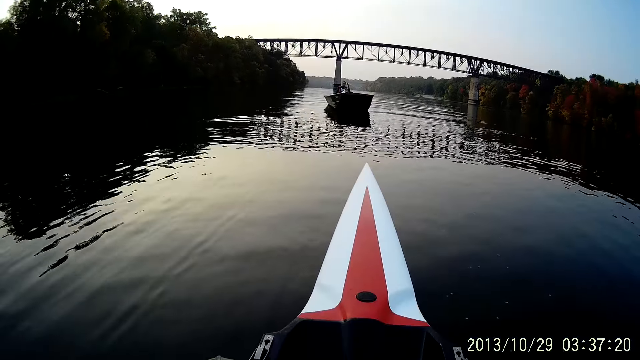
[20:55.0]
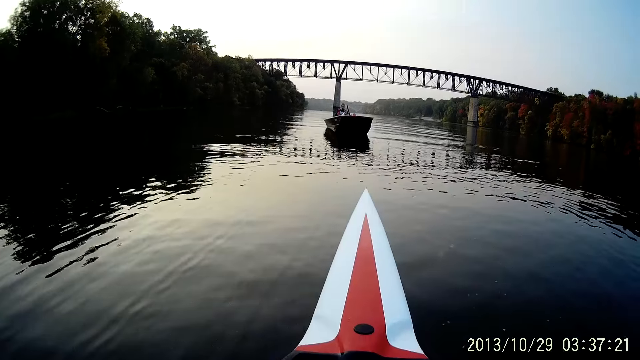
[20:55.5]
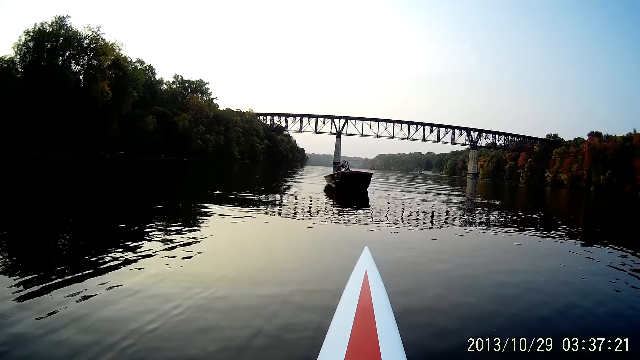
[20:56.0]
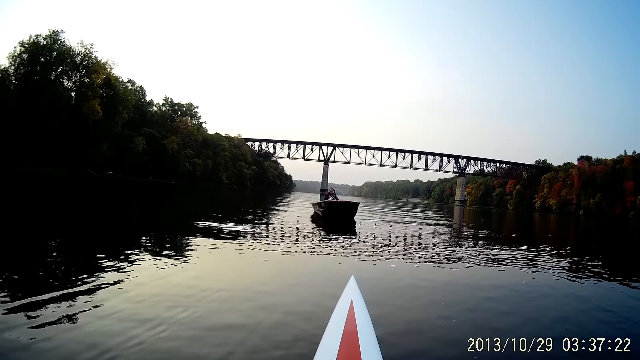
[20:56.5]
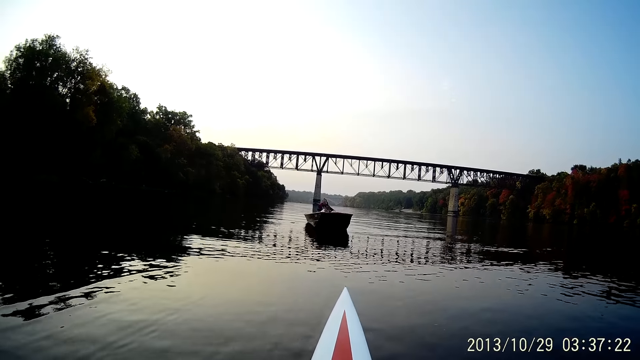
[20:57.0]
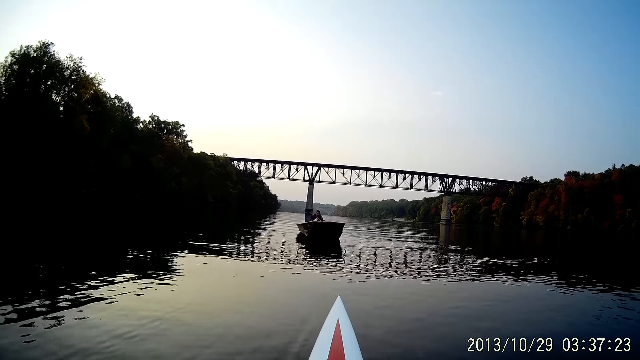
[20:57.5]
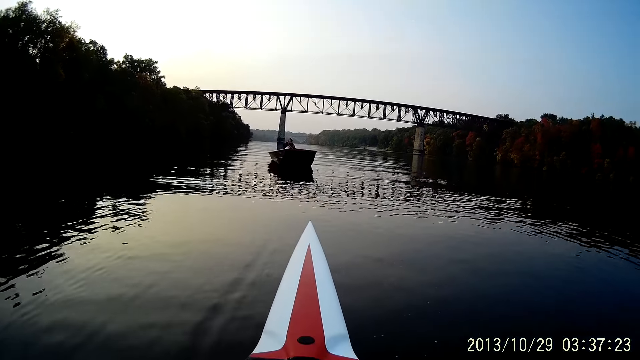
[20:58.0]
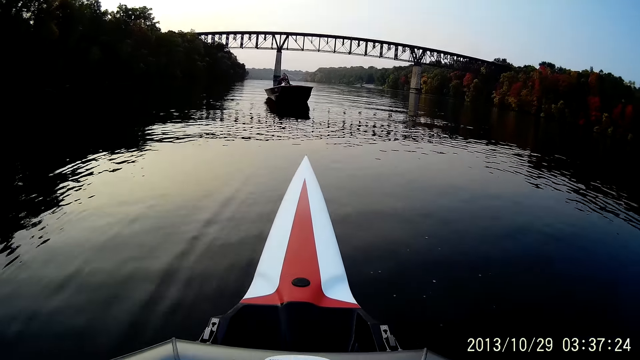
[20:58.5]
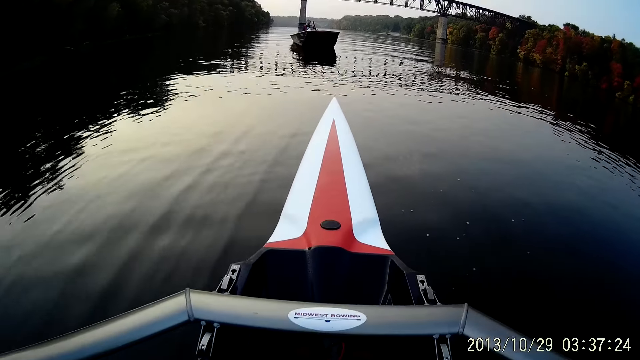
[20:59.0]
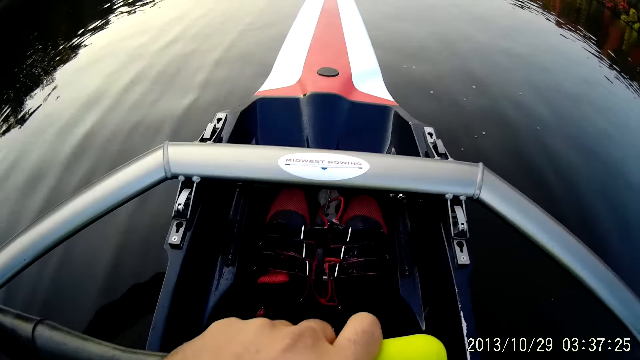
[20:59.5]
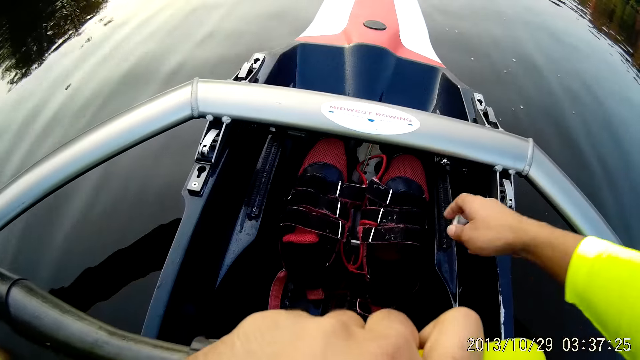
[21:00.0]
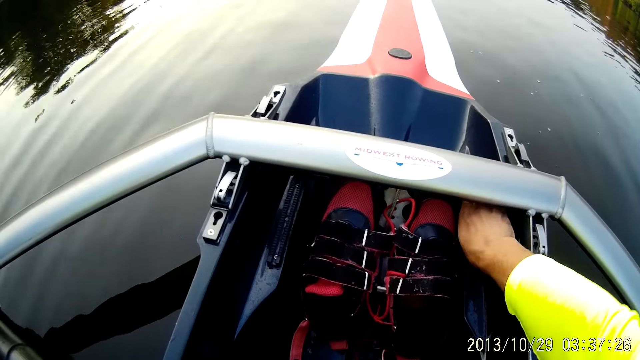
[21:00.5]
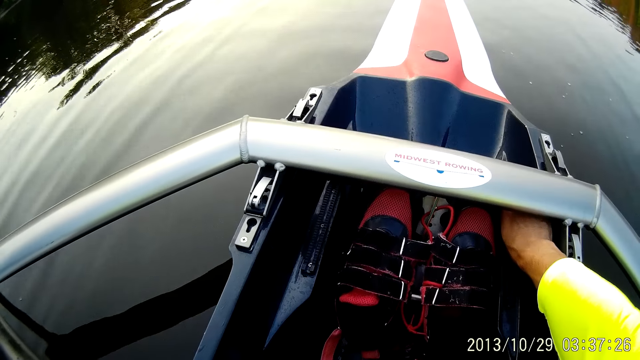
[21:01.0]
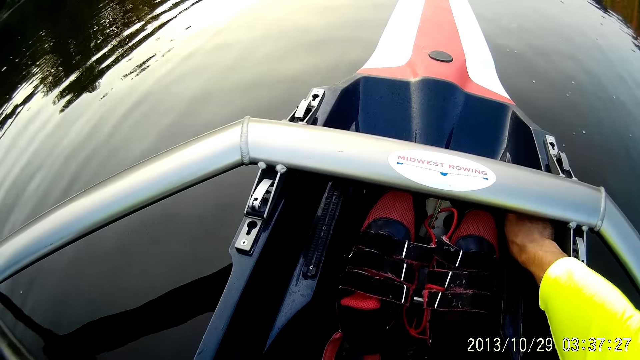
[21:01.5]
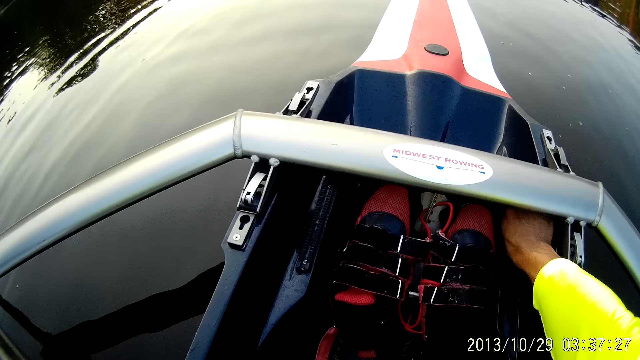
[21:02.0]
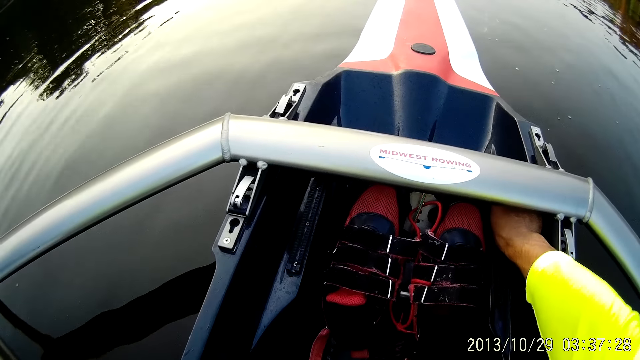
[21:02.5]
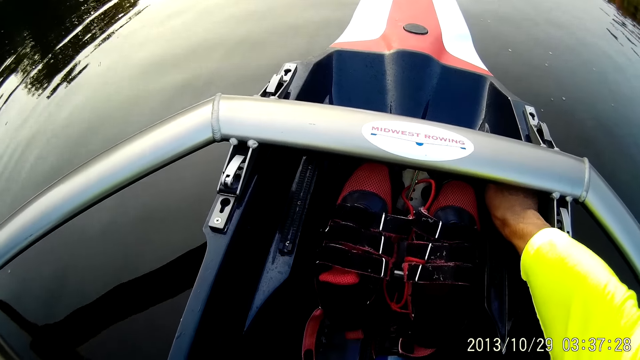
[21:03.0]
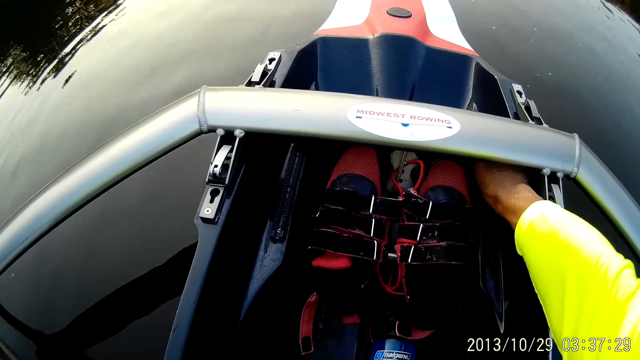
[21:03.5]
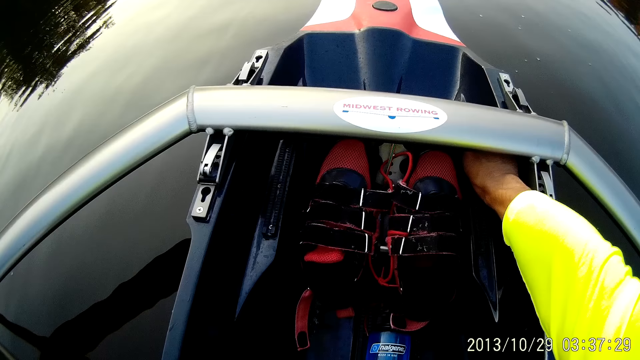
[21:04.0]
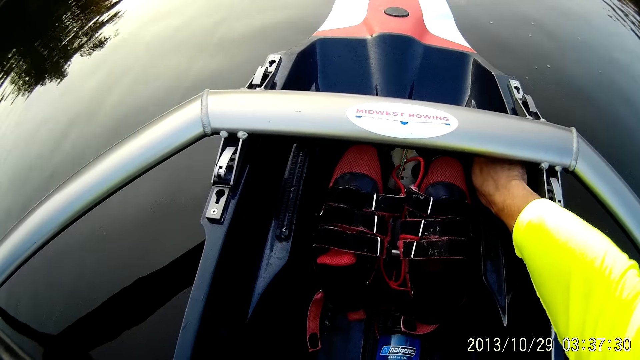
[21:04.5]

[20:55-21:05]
The camera wearer adjusts the boat with her right hand.

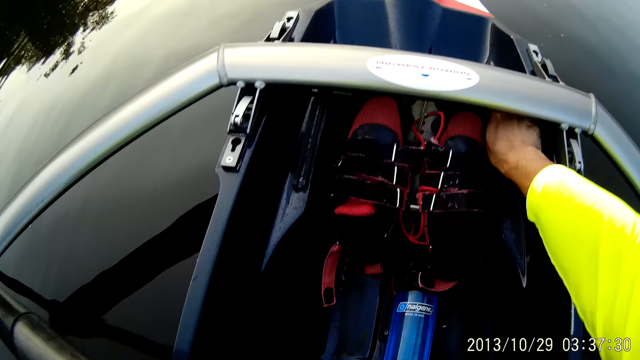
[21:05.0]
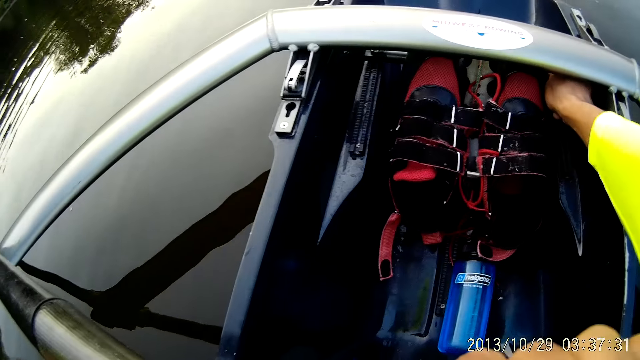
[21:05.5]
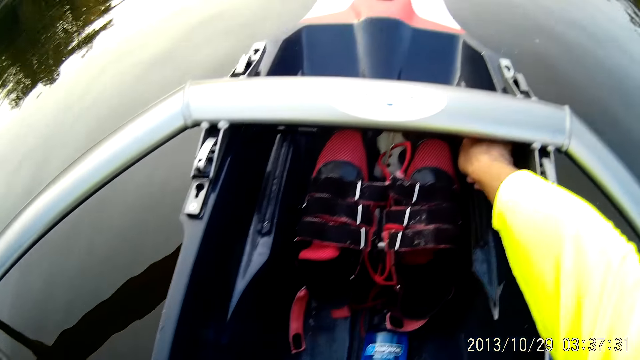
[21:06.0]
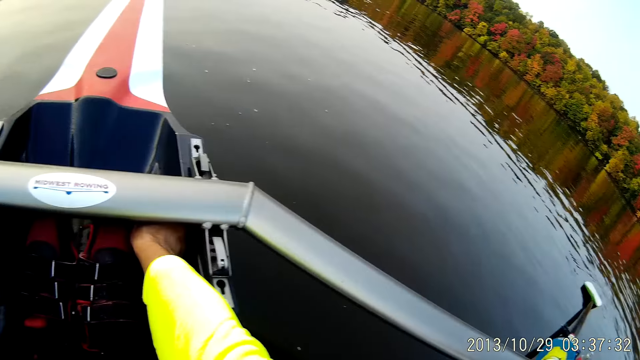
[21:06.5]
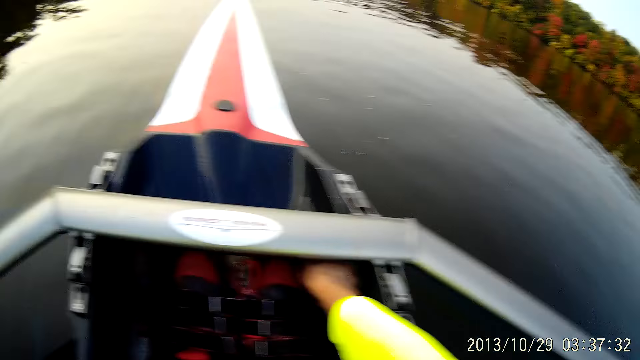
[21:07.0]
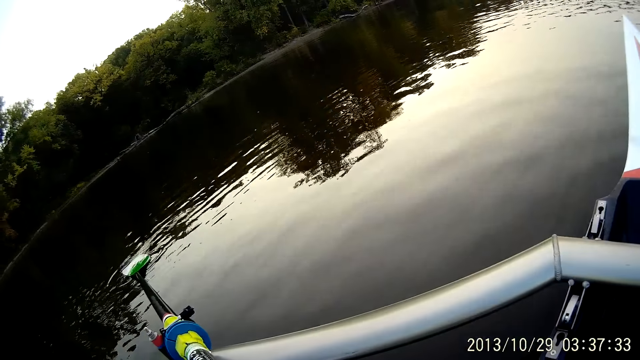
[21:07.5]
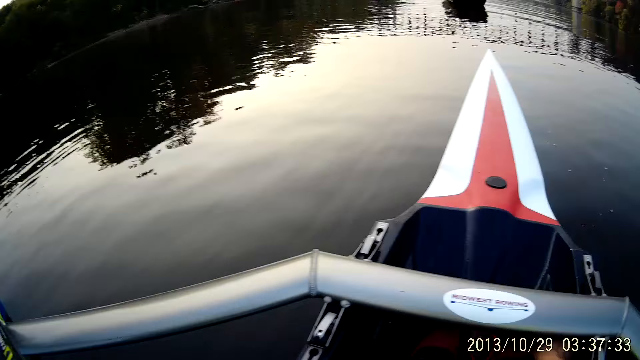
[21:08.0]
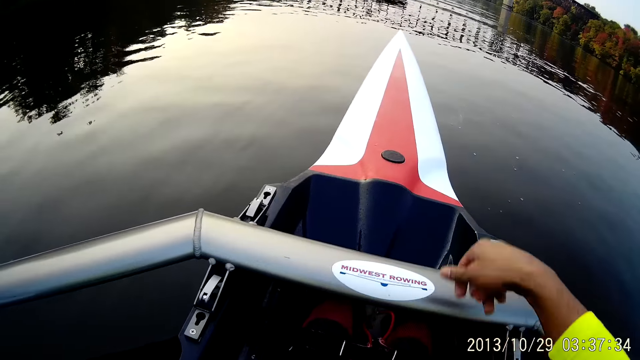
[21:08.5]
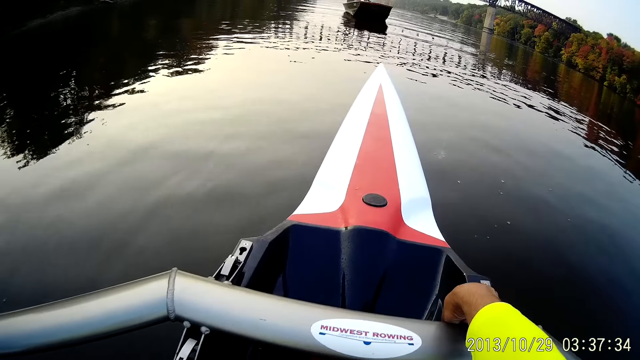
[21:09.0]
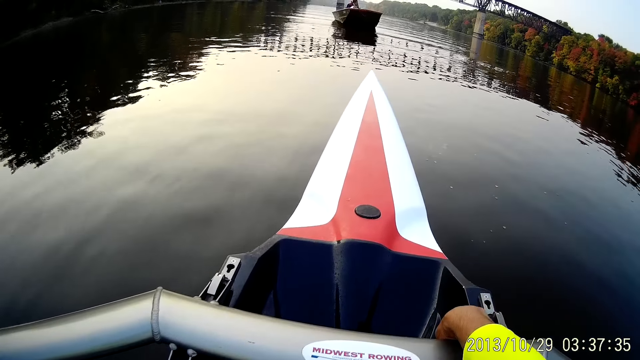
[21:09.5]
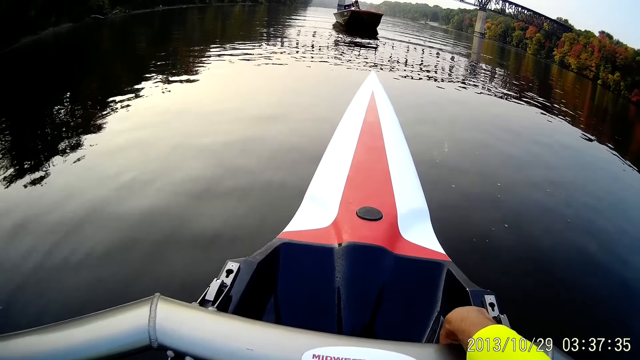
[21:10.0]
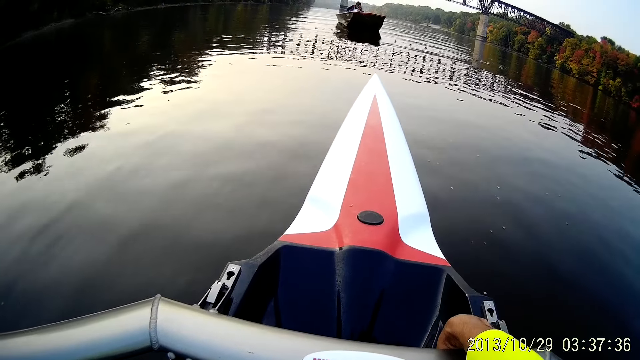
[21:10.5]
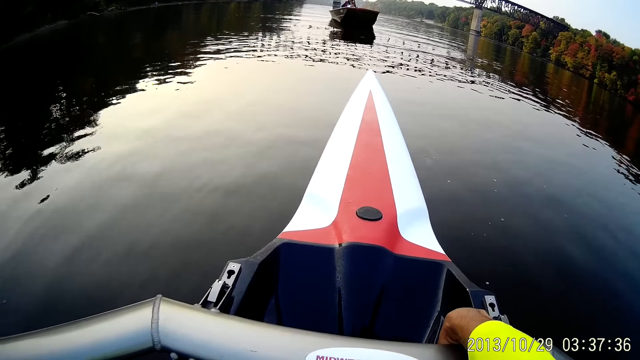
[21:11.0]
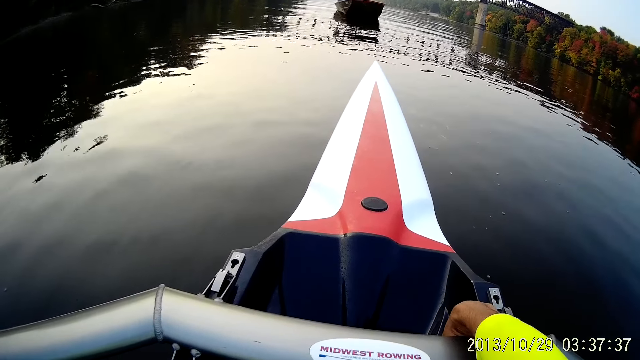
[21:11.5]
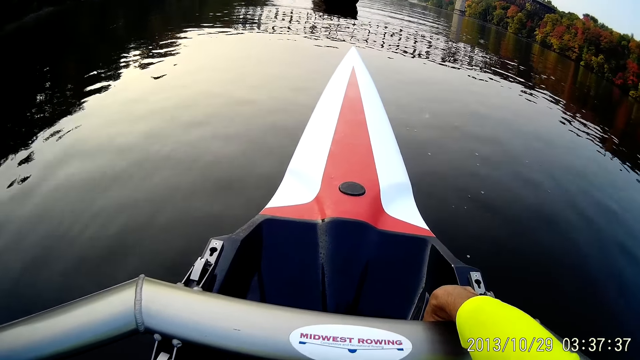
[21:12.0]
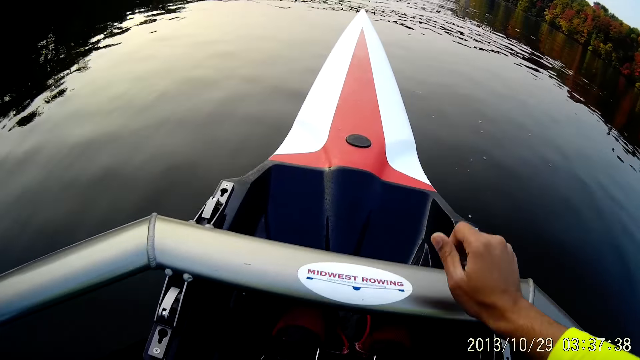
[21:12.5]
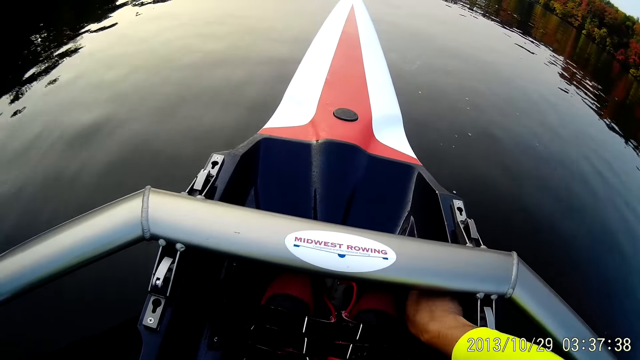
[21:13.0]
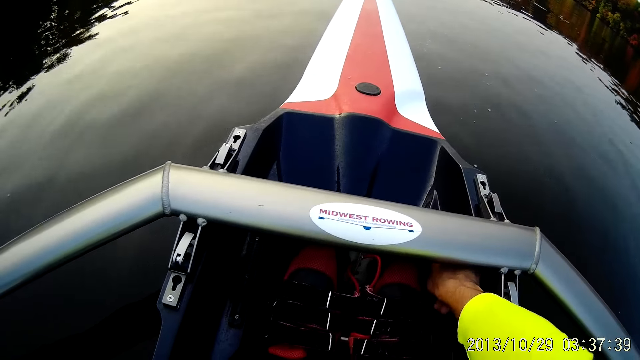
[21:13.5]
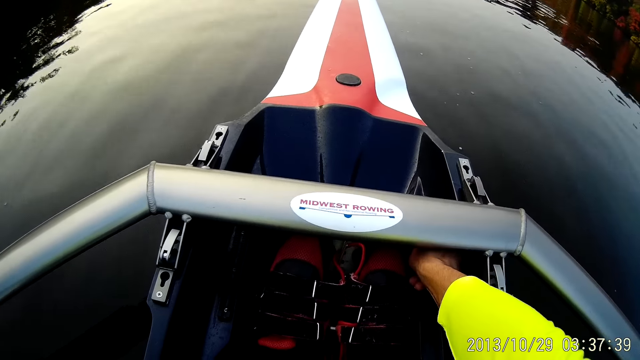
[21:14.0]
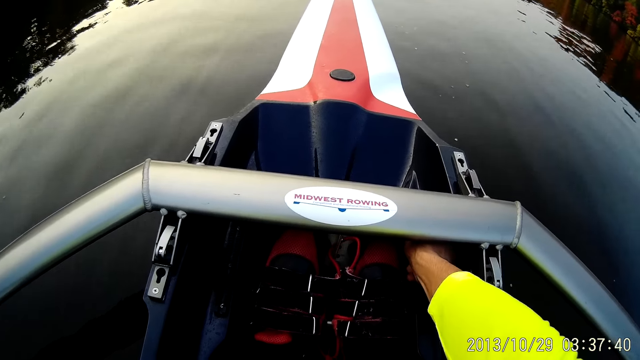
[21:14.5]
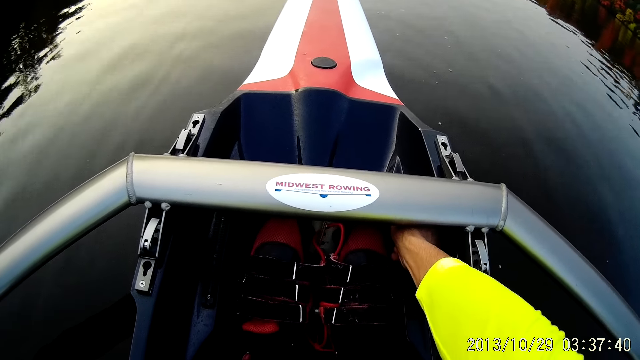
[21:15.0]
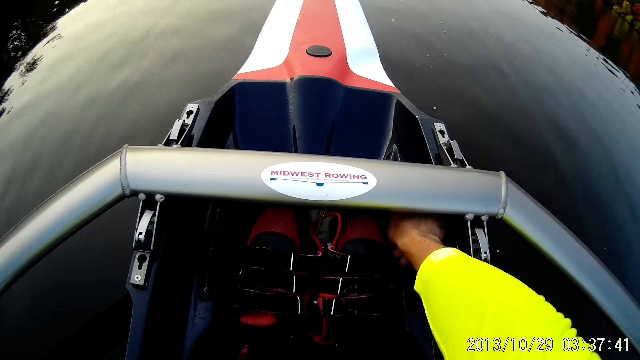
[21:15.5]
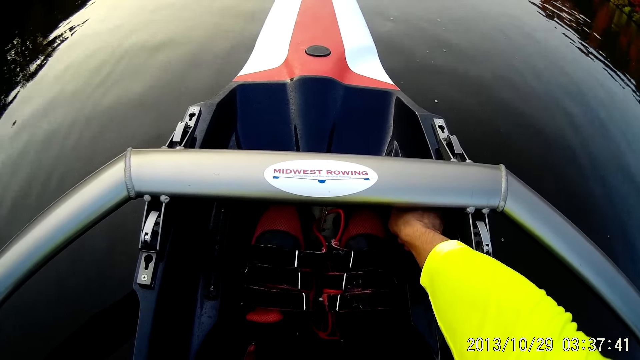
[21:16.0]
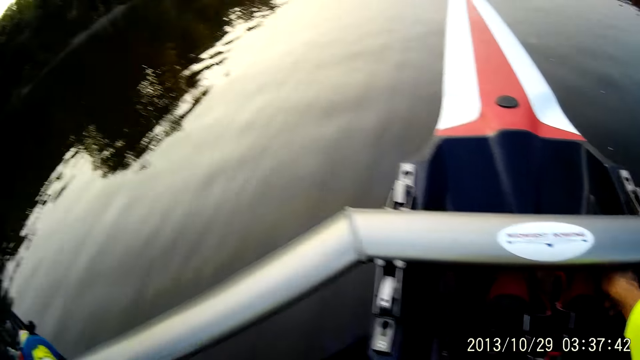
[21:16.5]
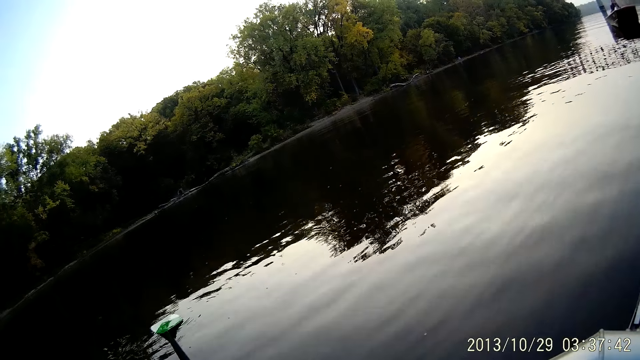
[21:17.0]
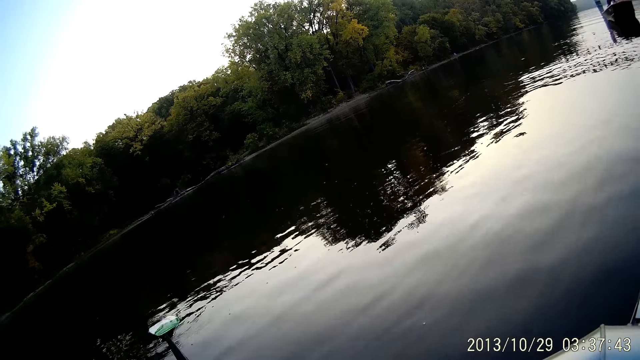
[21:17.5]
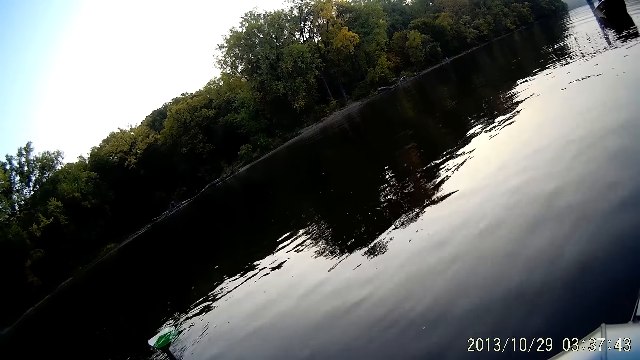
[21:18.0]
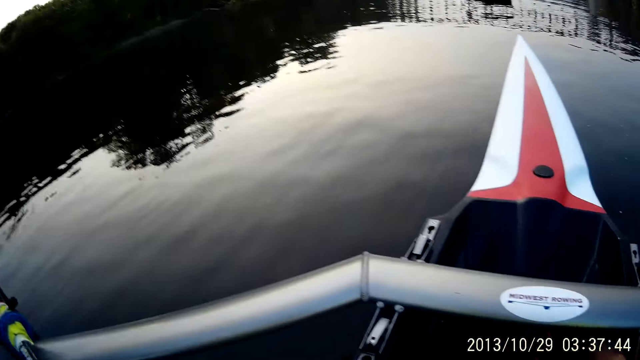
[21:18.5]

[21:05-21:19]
The camera wearer operates the boat.
